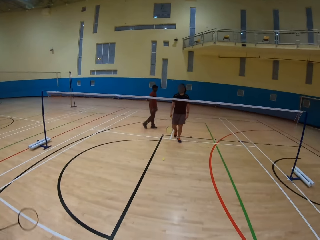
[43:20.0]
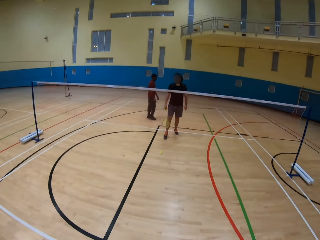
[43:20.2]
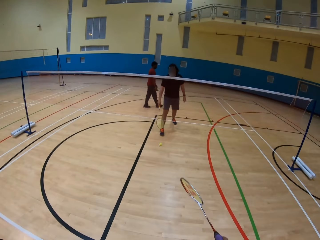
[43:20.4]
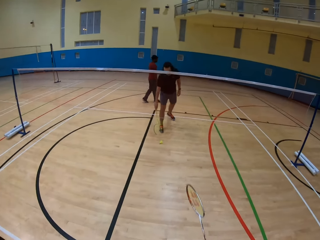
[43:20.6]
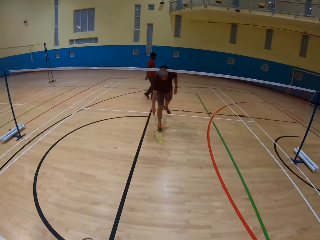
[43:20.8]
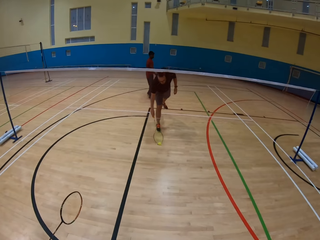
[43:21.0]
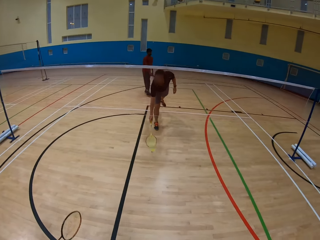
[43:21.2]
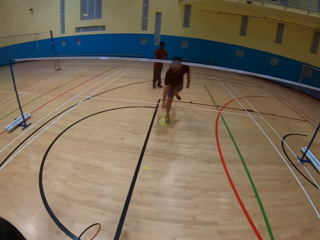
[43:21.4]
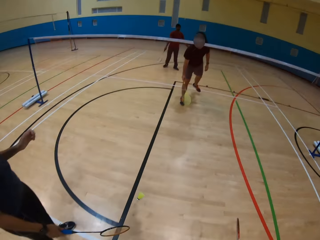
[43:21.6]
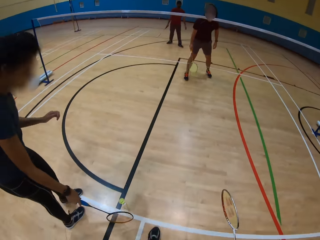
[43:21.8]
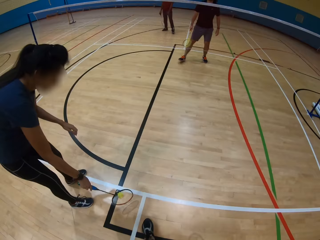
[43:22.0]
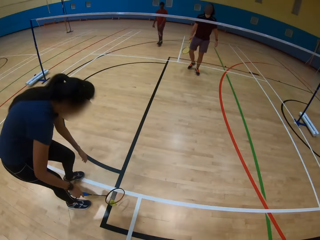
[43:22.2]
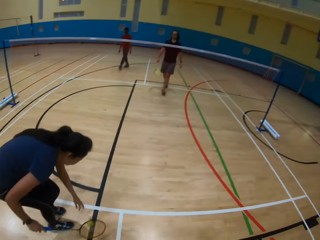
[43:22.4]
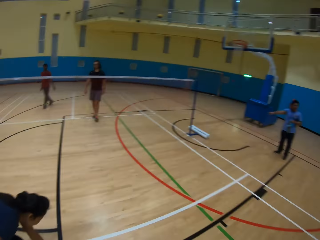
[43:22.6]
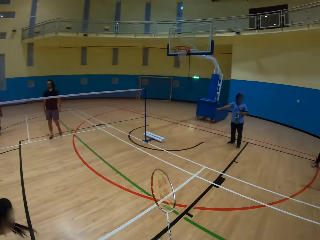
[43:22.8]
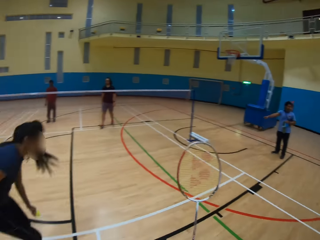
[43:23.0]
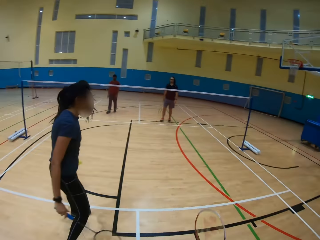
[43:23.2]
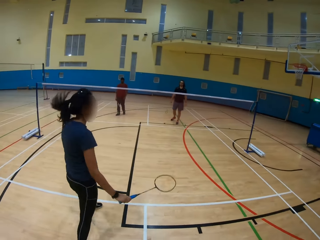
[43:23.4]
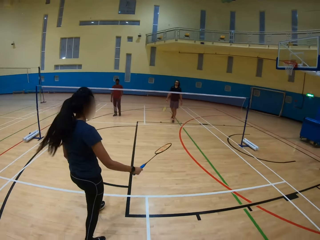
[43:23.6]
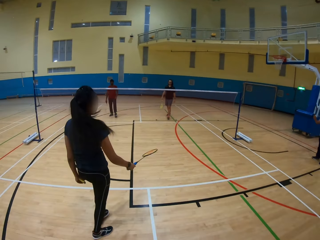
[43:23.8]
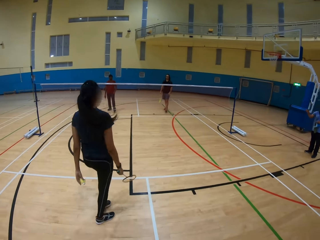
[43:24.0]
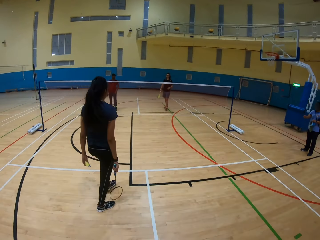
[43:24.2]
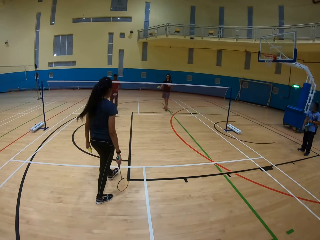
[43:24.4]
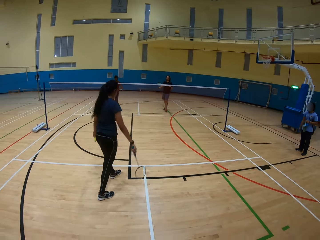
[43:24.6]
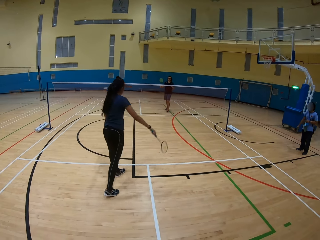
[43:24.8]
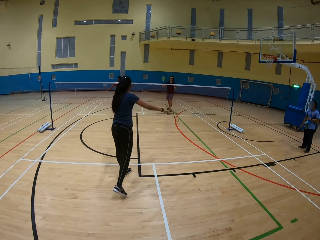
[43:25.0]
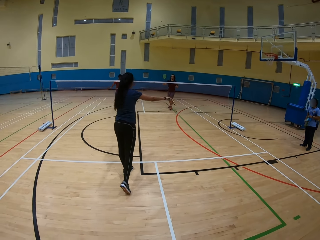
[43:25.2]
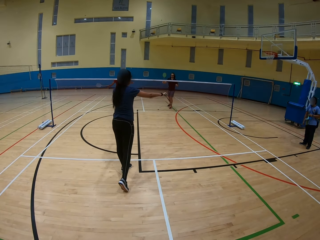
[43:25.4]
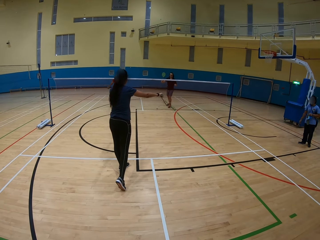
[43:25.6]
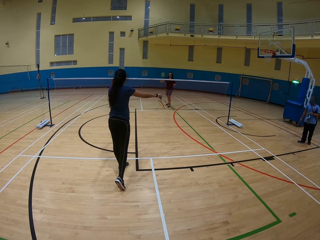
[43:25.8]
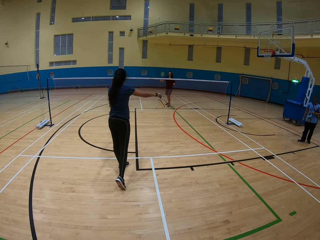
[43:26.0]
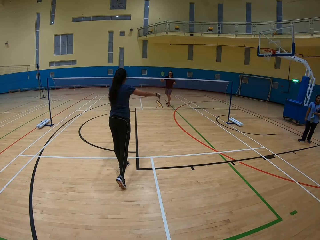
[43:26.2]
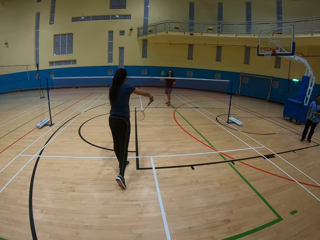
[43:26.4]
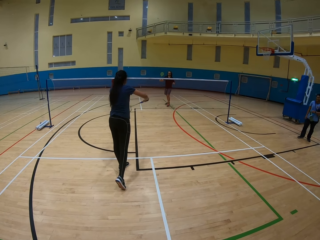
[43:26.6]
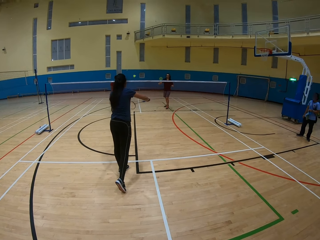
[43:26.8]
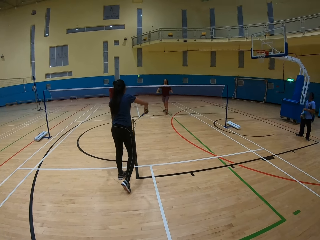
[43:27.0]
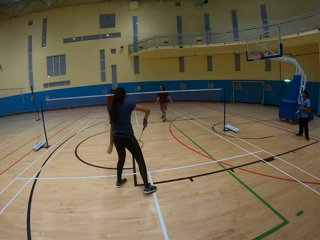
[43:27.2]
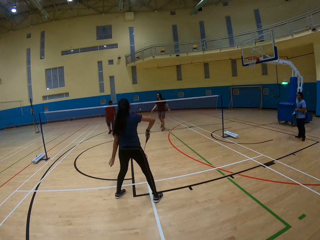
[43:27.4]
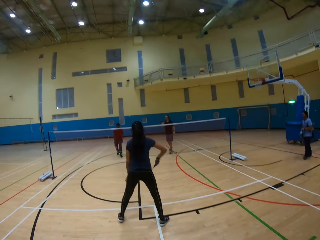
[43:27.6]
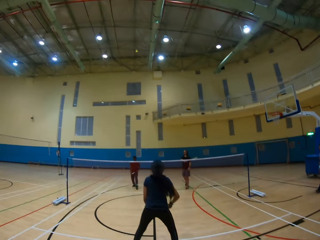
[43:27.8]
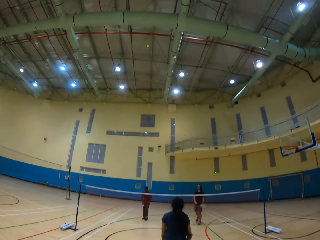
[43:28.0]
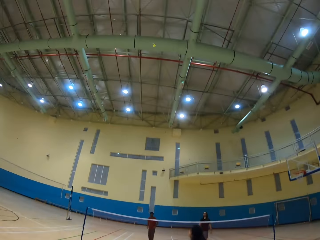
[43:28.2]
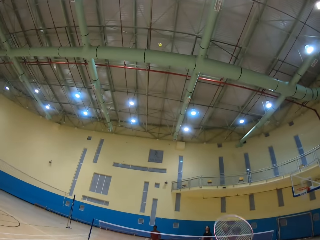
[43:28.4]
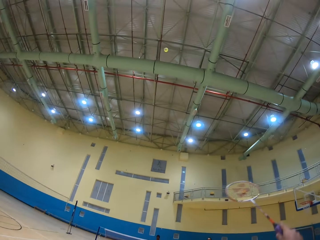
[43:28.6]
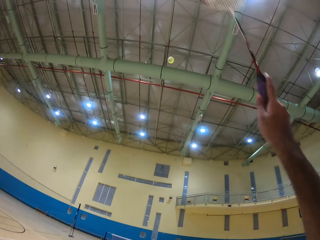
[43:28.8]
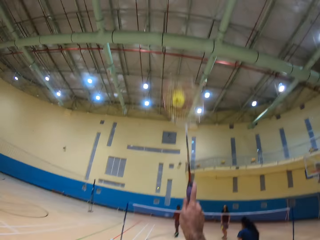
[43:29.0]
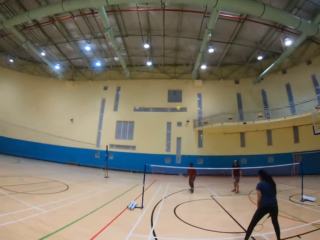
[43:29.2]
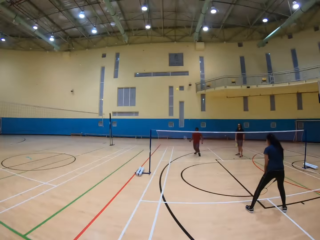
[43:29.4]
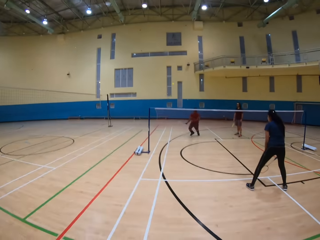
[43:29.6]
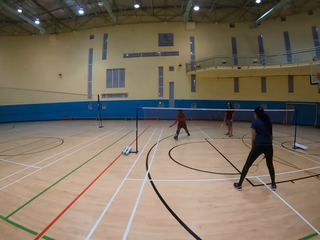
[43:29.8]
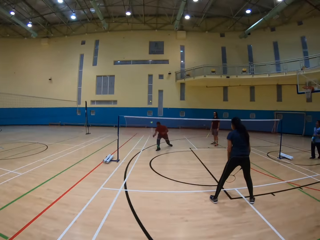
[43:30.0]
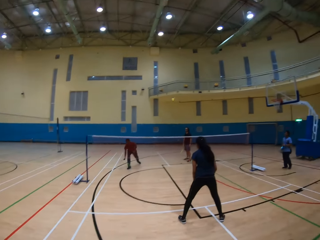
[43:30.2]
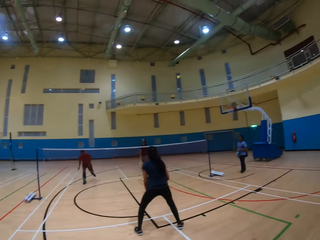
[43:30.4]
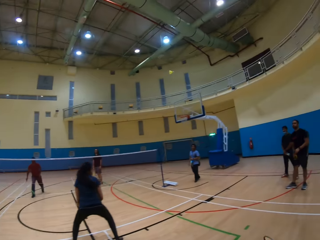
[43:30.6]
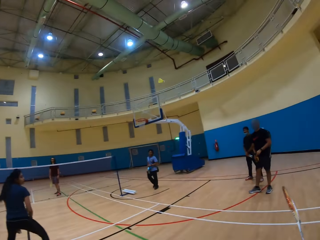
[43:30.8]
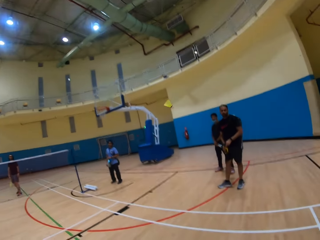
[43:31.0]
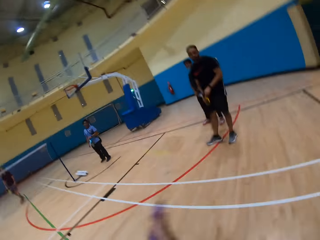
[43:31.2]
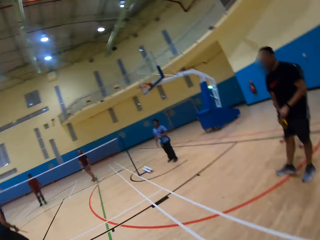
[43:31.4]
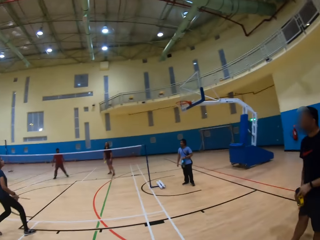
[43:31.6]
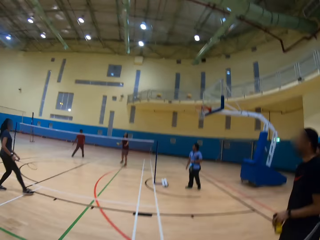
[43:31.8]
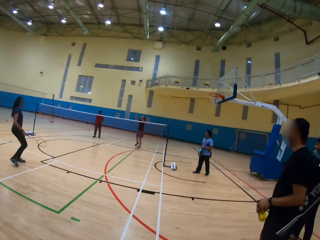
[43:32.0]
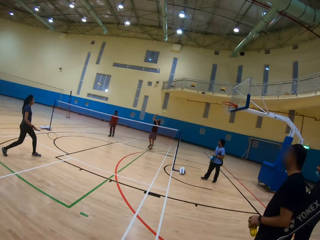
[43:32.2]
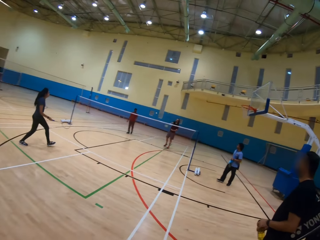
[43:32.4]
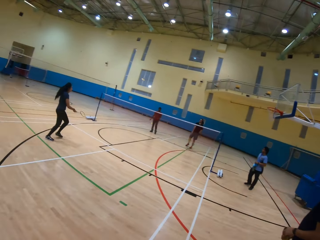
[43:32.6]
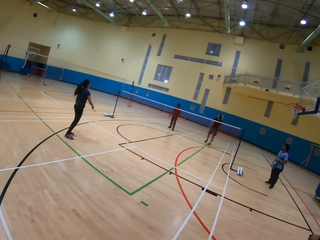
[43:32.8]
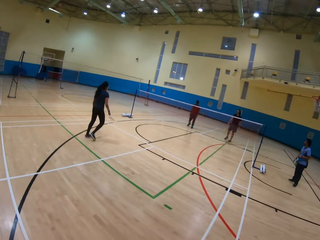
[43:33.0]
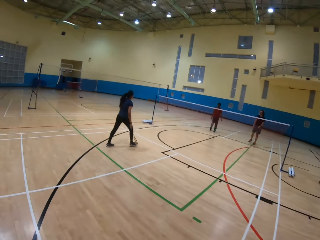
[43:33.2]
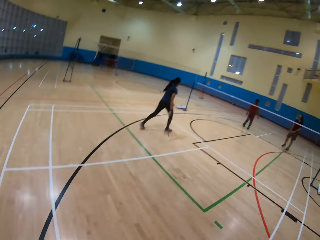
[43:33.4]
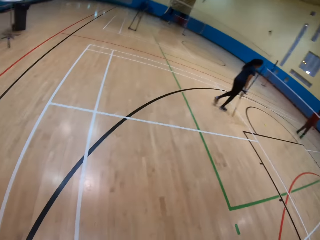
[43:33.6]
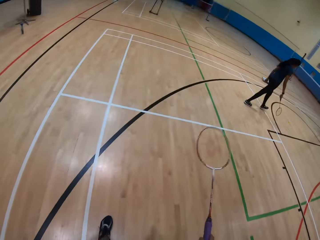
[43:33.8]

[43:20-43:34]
A man hits the shuttlecock on the ground using a bat. A woman picks up the shuttlecock on the ground. She hits the shuttlecock using a bat. She hits the shuttlecock again. The man throws the ball using a bat. The camera wearer hits the shuttlecock. Another man hits the shuttlecock using a bat. The camera wearer hits the shuttlecock.

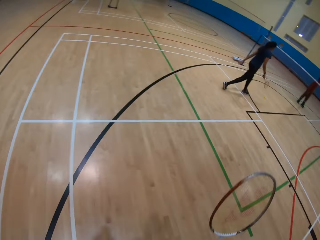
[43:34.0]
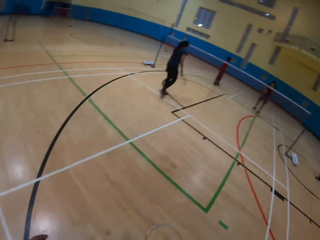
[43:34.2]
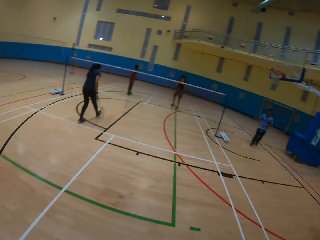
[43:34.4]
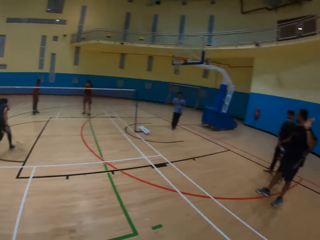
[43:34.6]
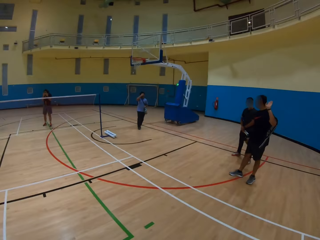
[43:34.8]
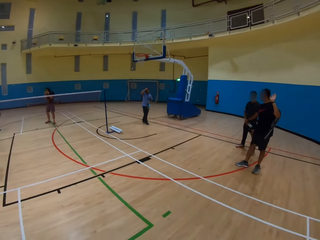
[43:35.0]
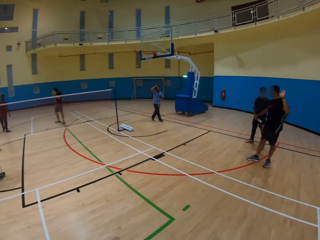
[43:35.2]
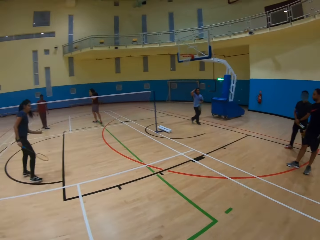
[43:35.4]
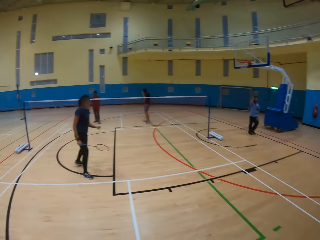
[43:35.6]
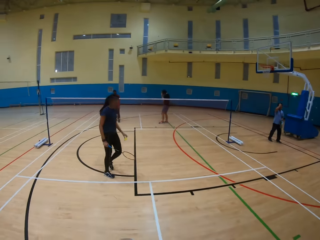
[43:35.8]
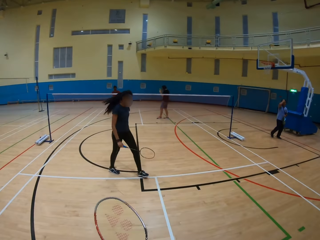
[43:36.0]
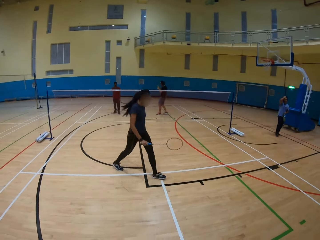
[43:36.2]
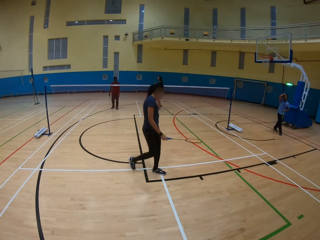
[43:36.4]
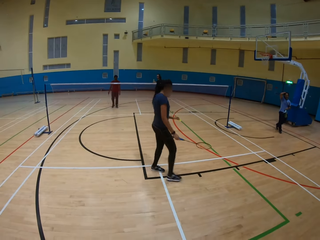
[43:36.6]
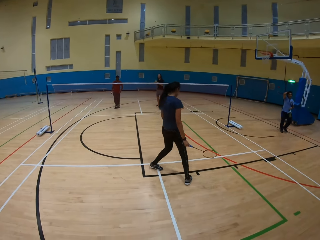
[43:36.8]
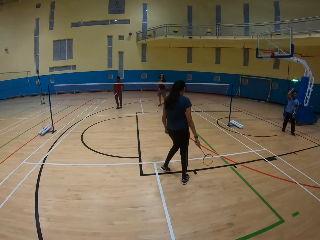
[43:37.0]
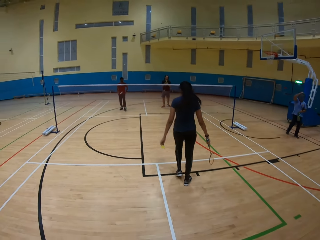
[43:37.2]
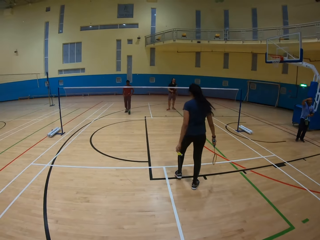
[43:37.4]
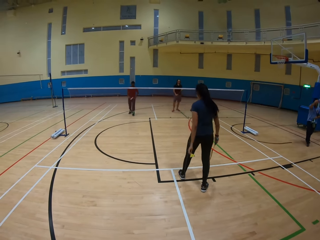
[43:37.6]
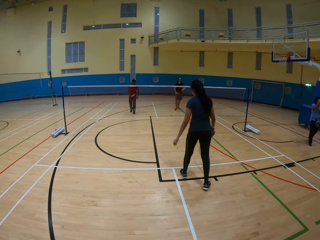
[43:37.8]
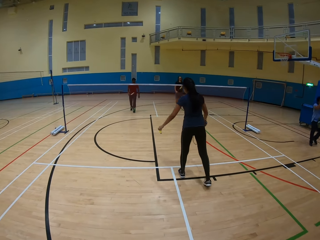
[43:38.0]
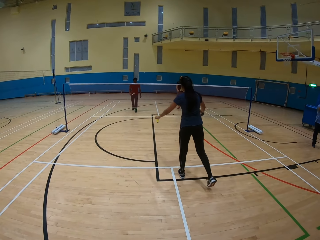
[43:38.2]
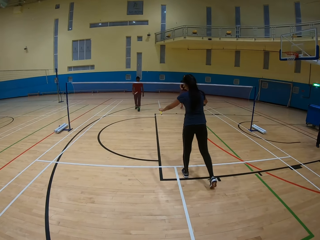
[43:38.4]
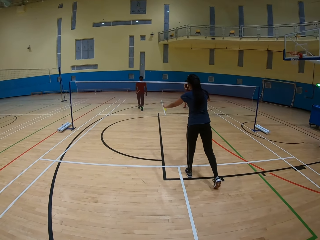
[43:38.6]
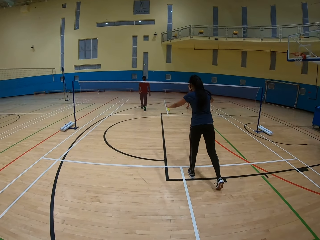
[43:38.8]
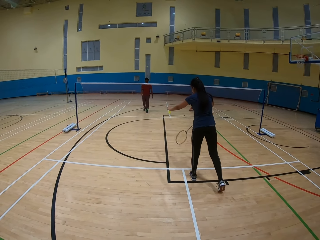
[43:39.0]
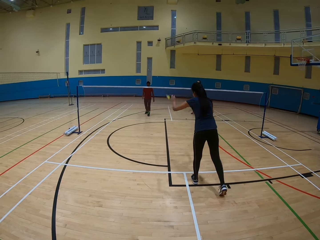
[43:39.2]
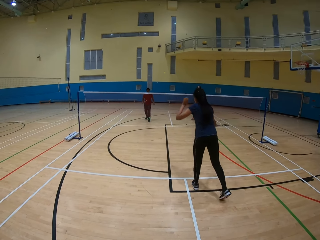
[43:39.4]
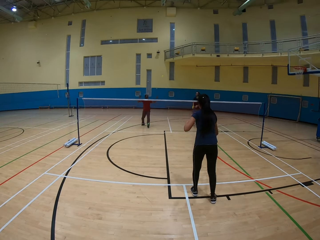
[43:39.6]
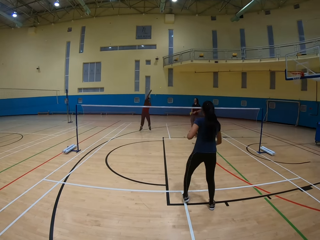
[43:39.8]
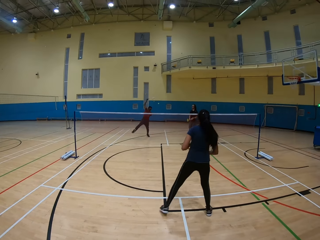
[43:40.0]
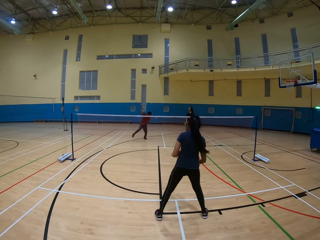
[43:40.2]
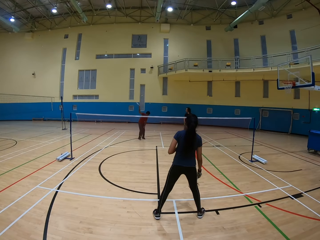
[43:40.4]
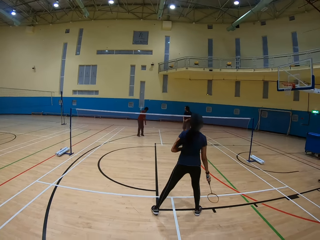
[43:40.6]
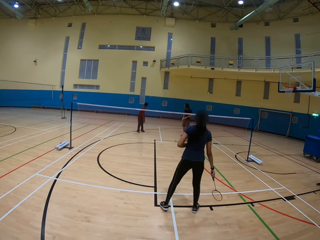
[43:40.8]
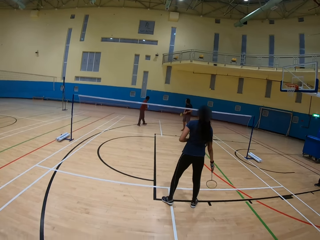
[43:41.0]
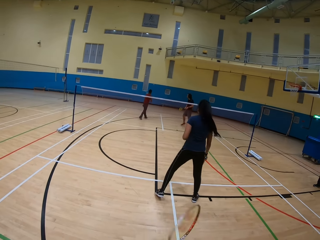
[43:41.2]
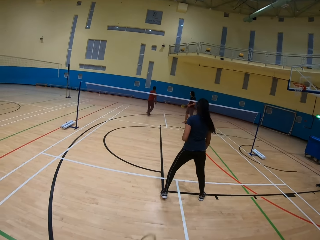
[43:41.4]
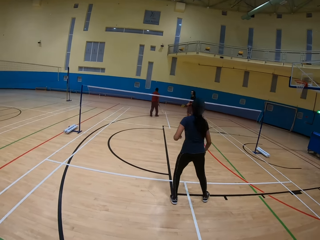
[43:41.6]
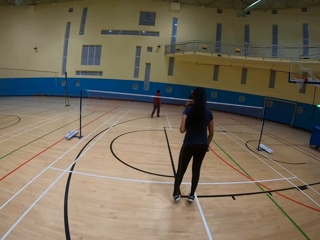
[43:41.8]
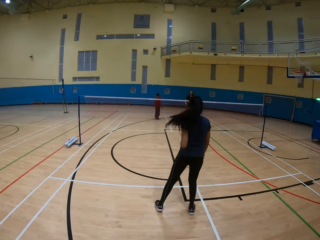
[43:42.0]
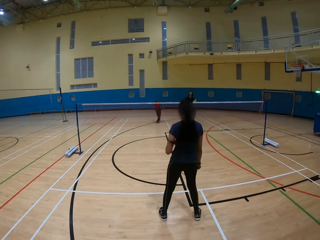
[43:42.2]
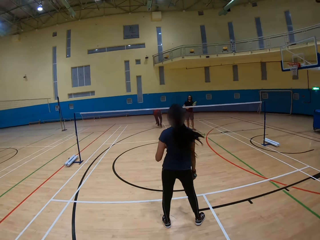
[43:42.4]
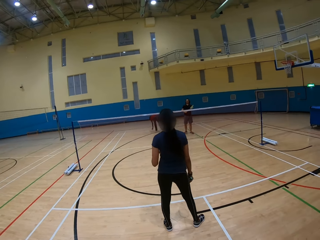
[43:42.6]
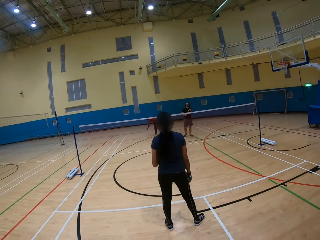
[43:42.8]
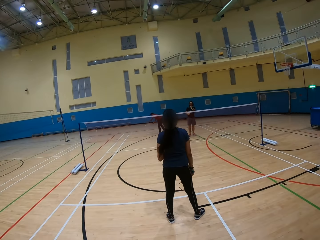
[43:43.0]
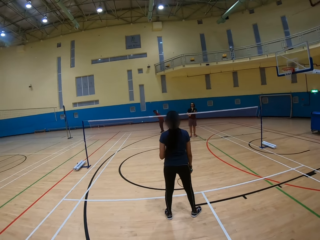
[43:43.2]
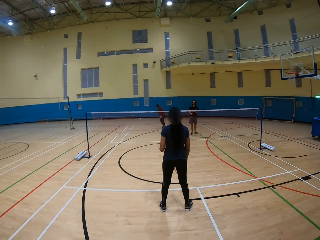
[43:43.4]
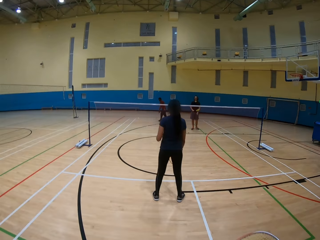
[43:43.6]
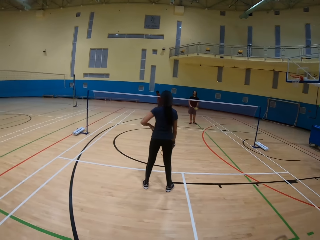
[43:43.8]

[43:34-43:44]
The camera wearer walks around. A woman hits the shuttlecock. The camera wearer looks around. The woman hits the shuttlecock again. The woman throws the ball using a bat. A man hits the shuttlecock.
